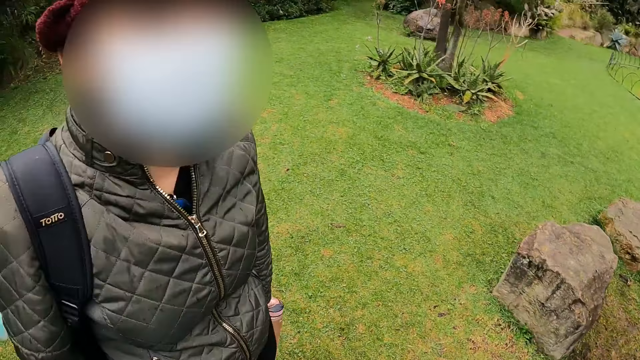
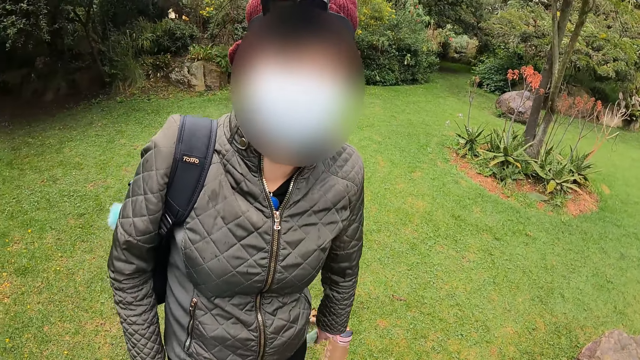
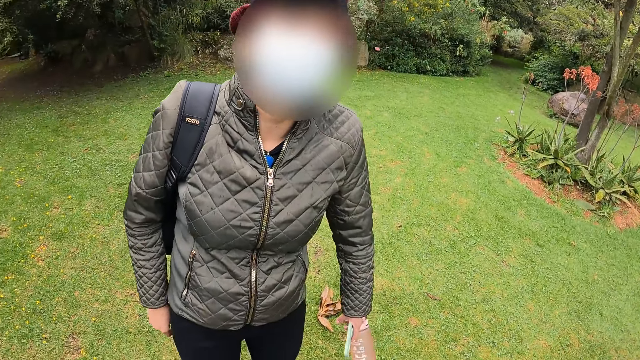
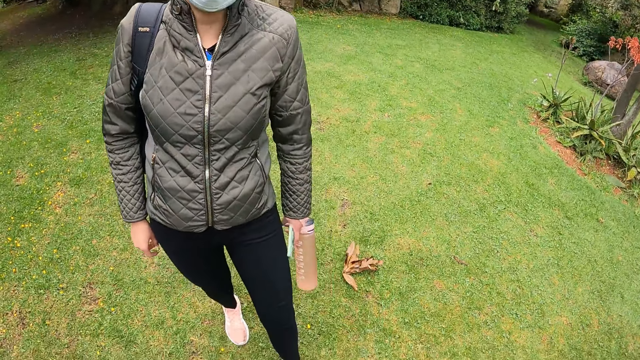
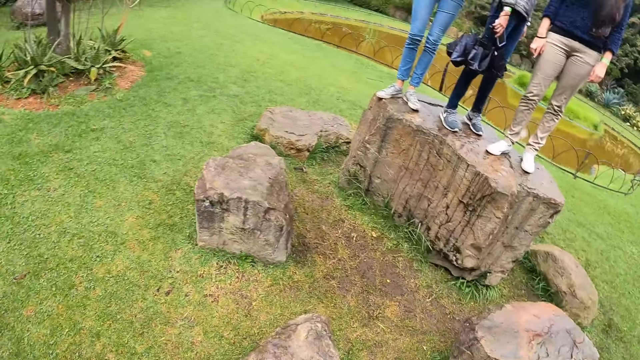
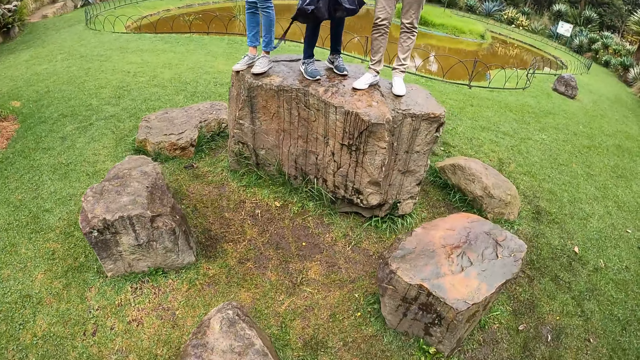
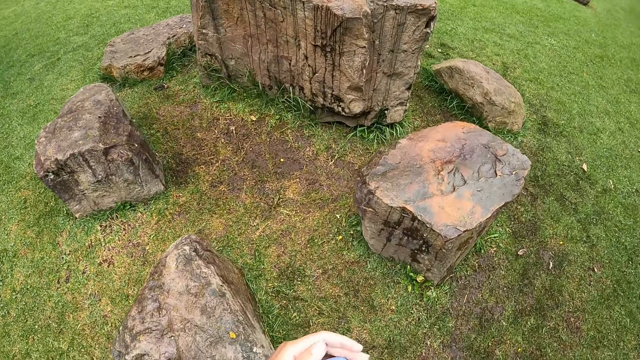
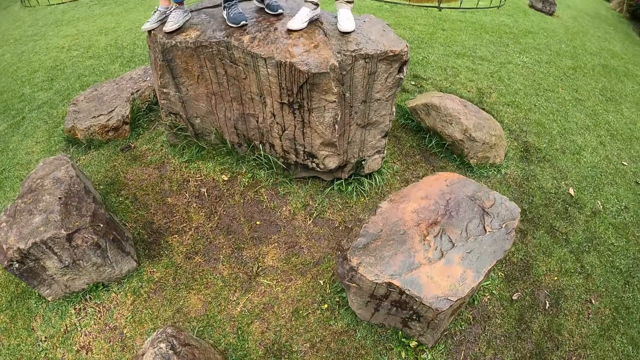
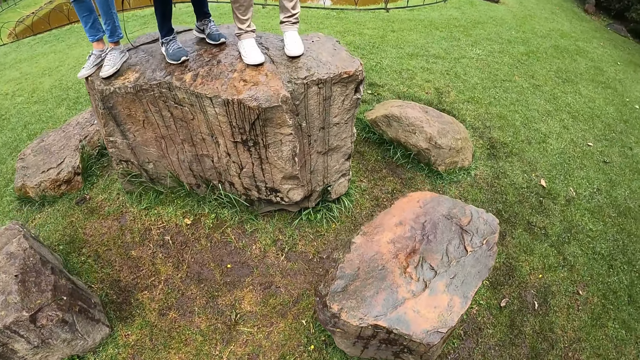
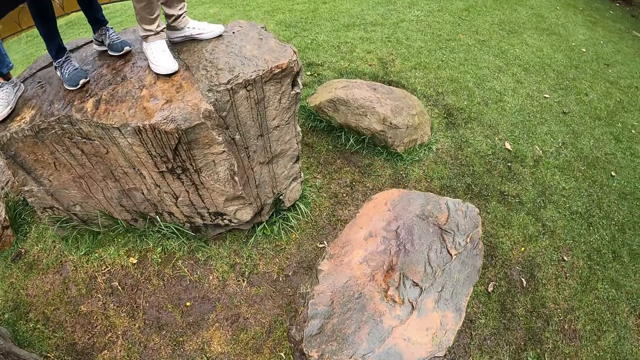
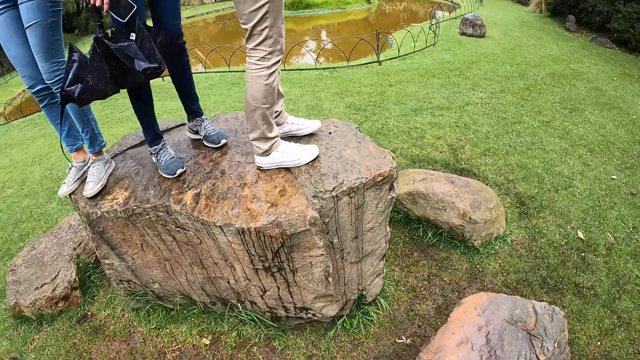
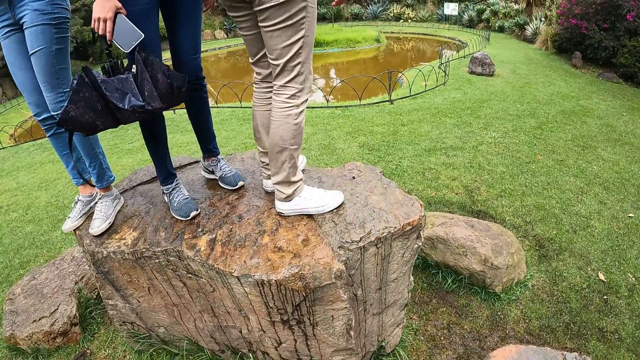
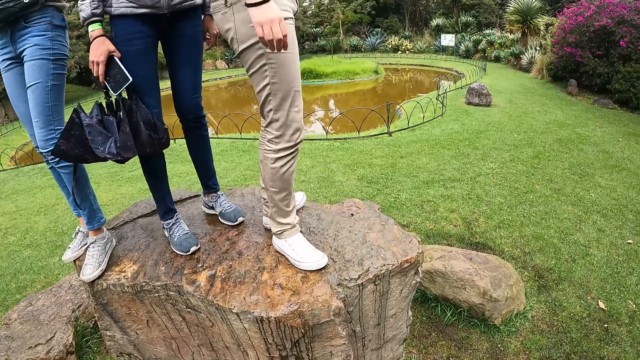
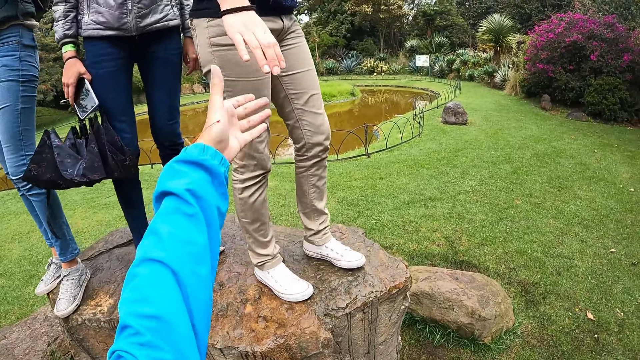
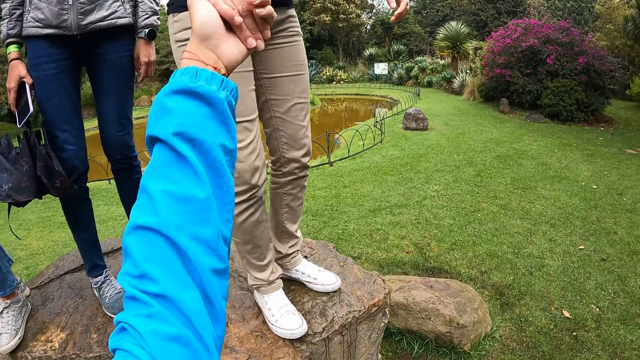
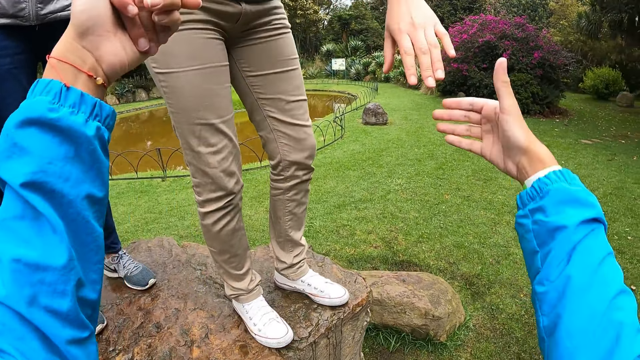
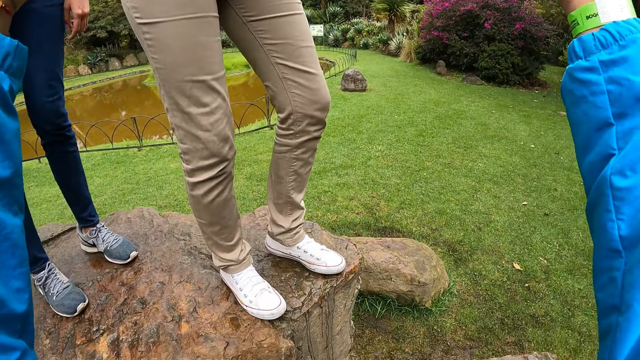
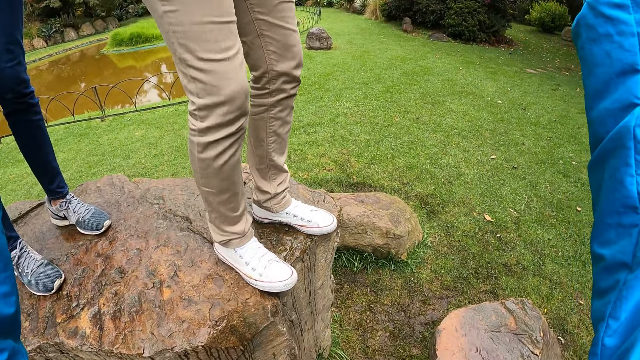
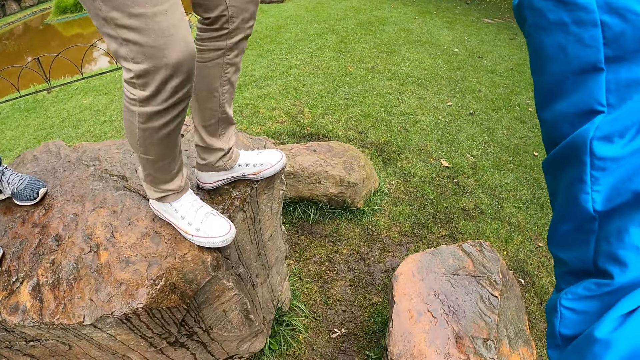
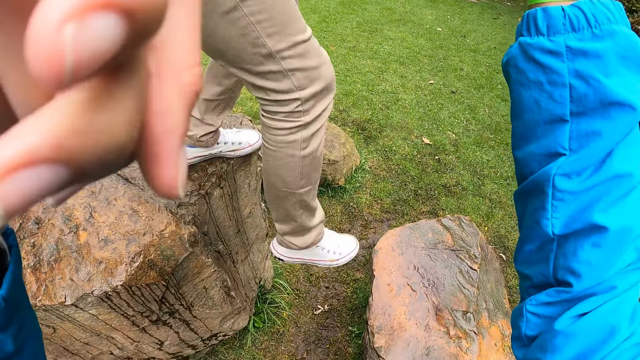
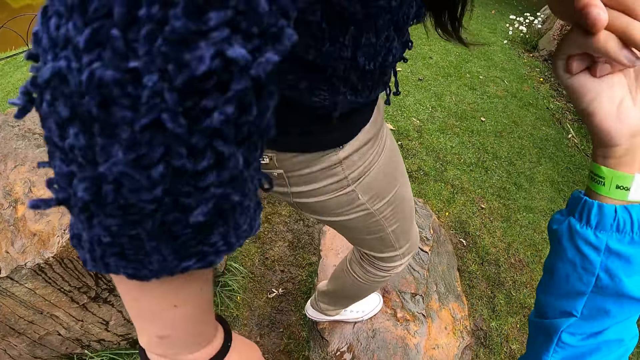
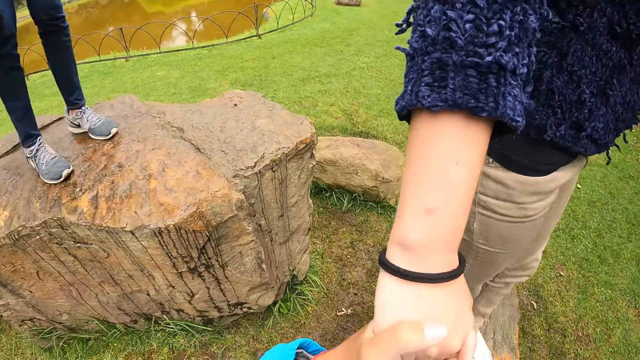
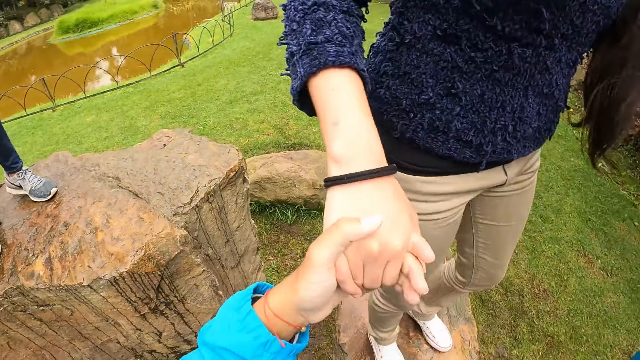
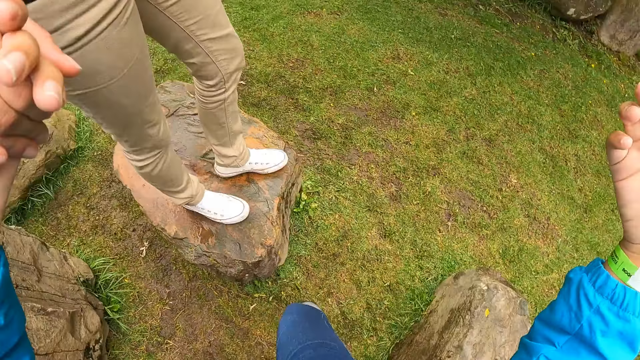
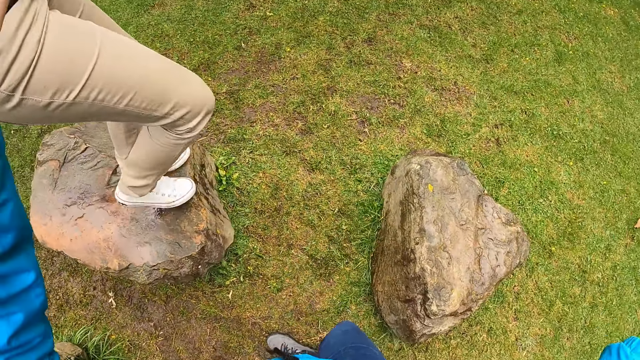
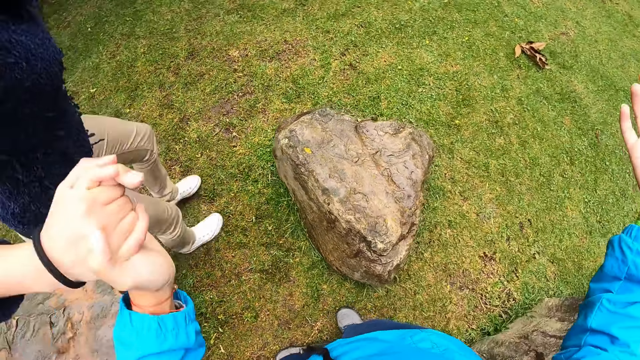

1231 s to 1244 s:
The camera wearer looks around. A woman moves around. The camera wearer looks around. Another woman turns around. The camera wearer holds the hands of the second woman with both hands. The second woman climbs down from the wood.

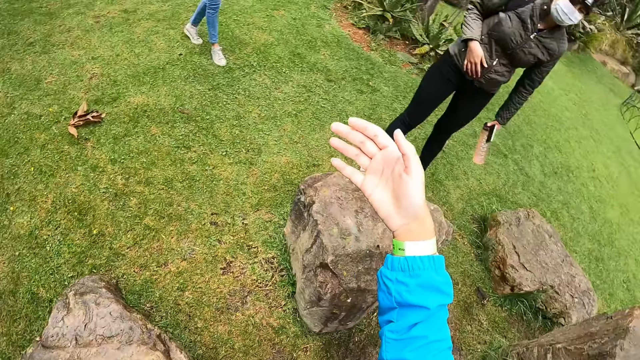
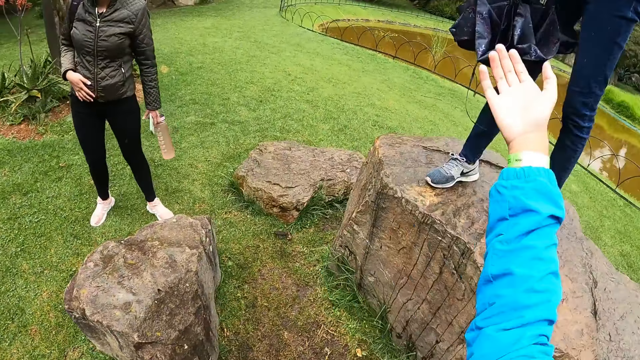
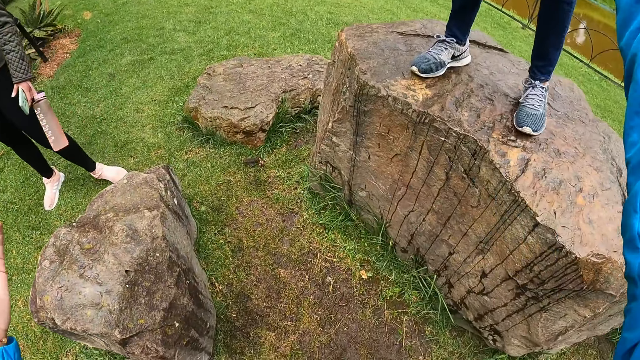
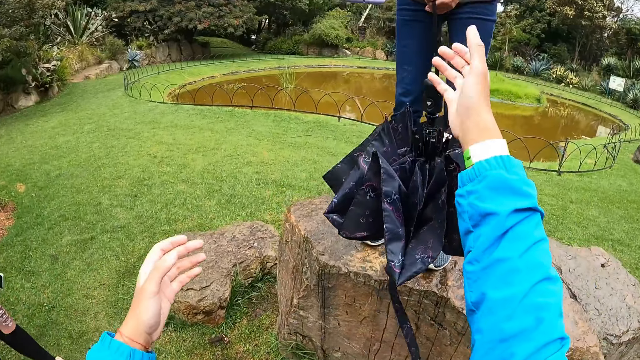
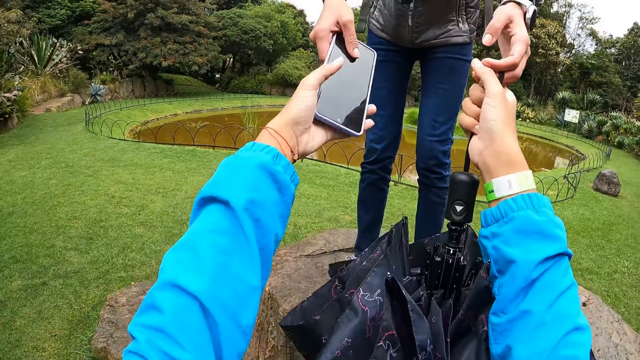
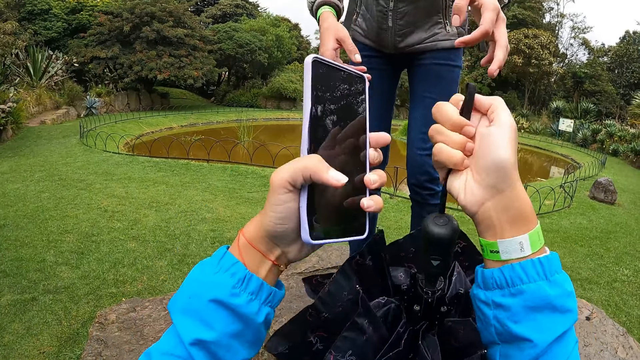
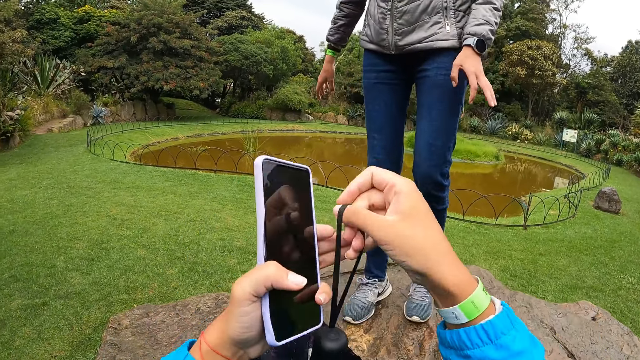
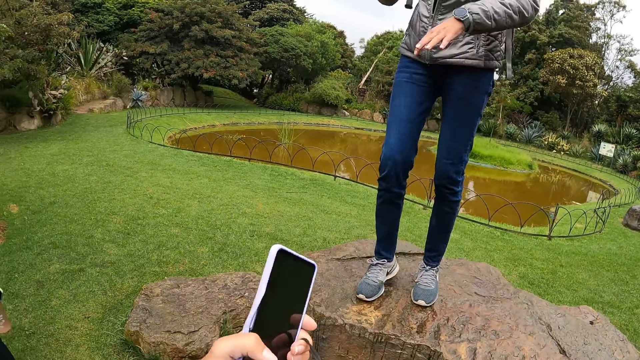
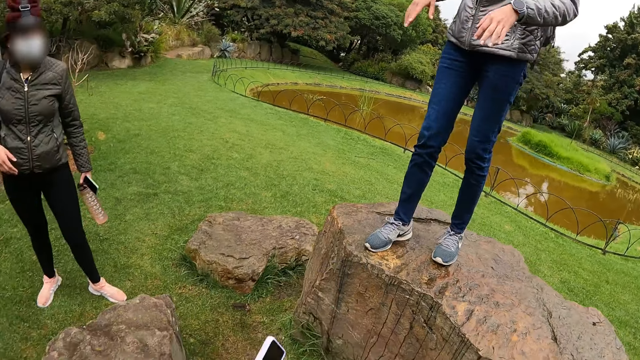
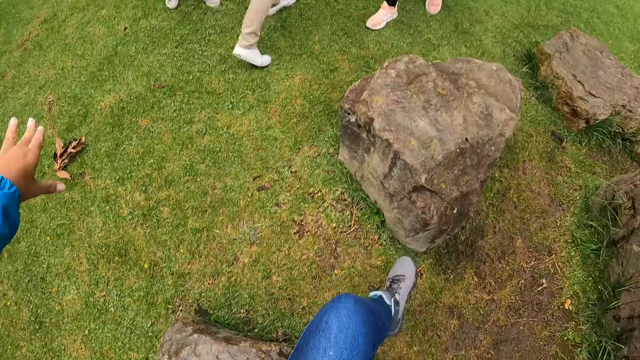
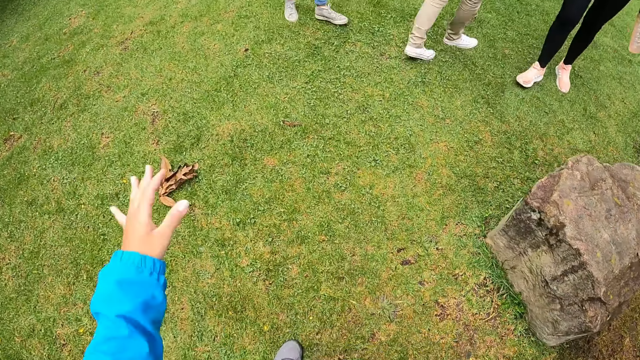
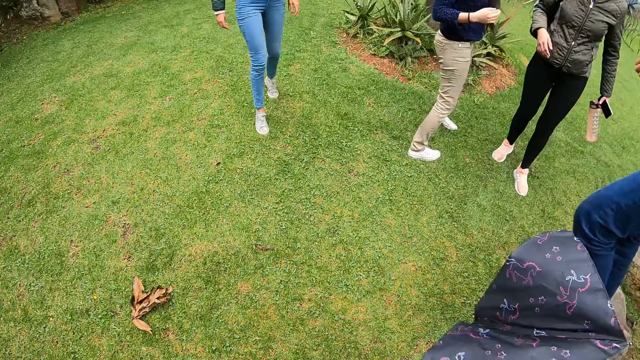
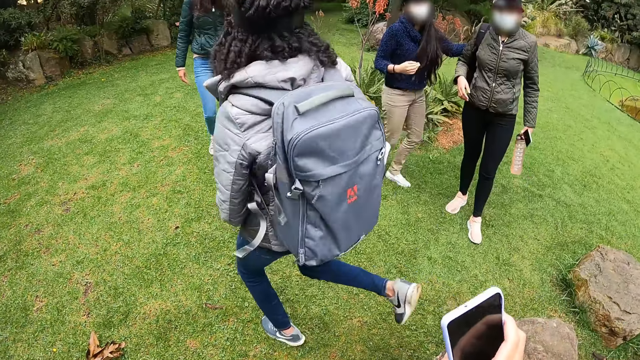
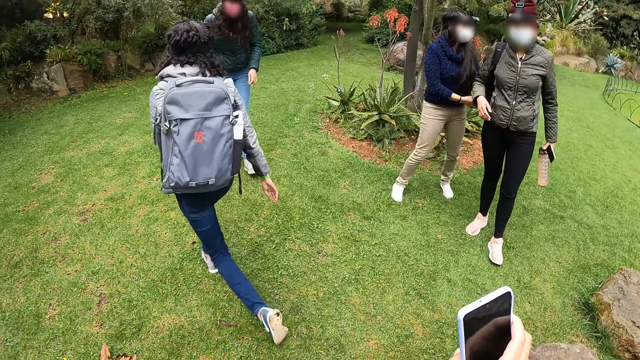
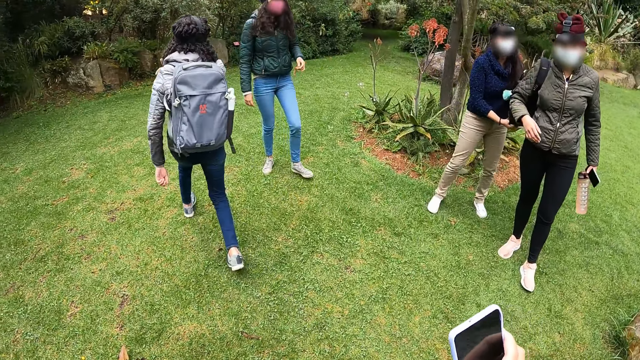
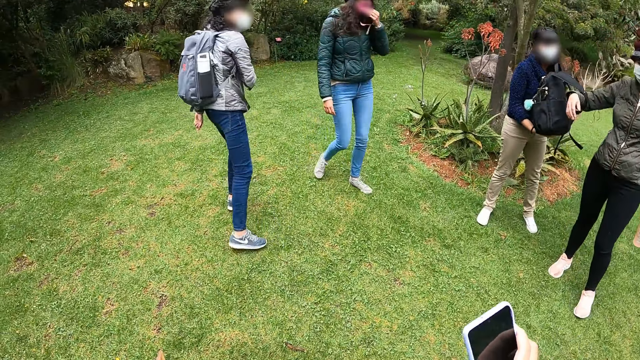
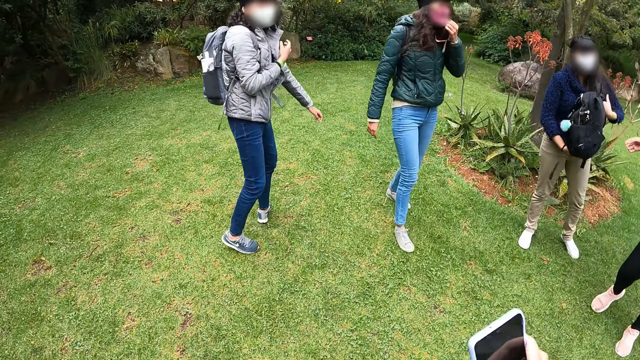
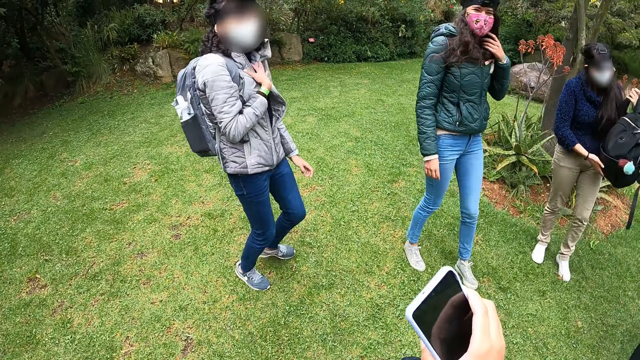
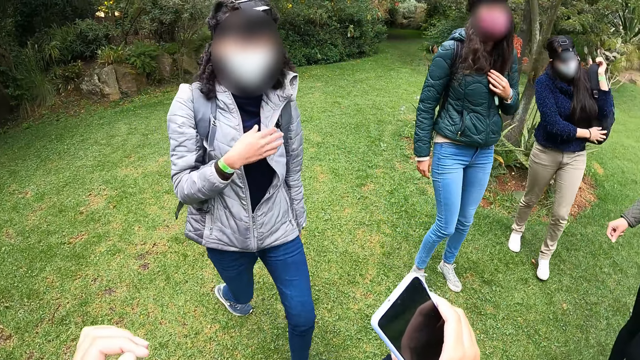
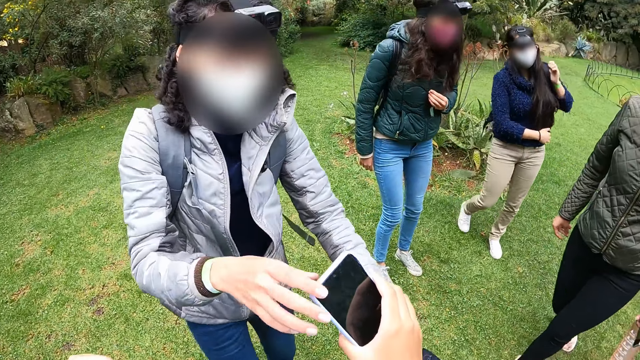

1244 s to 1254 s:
The camera wearer looks around. She collects the phone from a woman's right hand with her left hand. She collects an umbrella from the woman's left hand with her right hand. She passes the umbrella from her right hand to her left hand. The woman moves hands. The camera wearer moves hands. The woman climbs down from the wood. Another woman takes a bag from a third woman. The camera wearer records video. She raises the phone to the first woman with her right hand.
